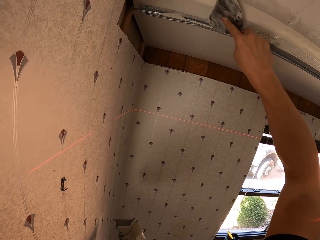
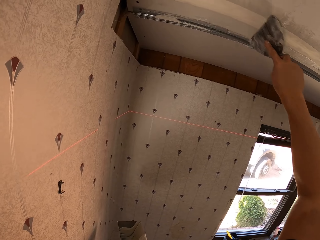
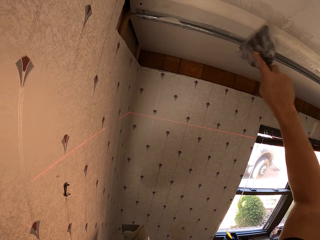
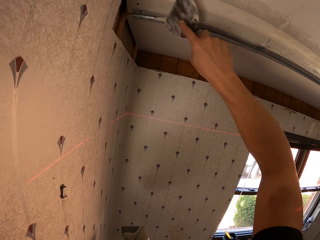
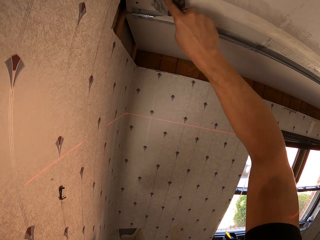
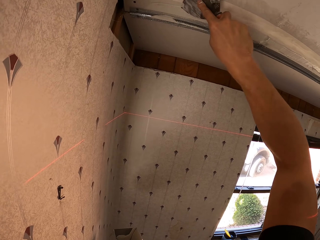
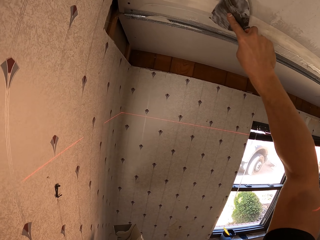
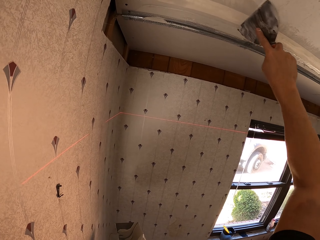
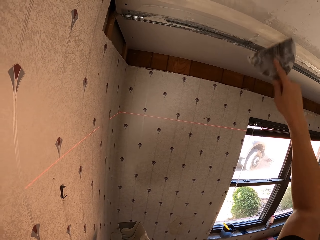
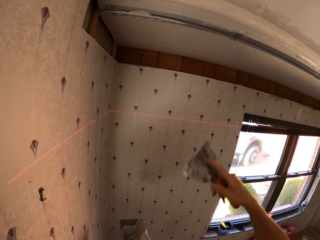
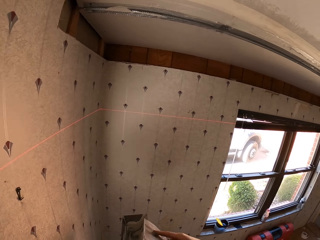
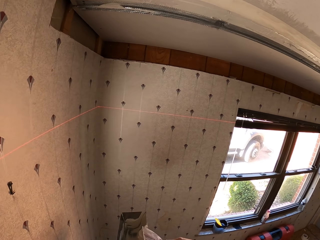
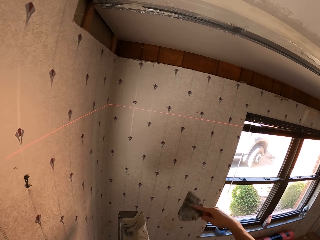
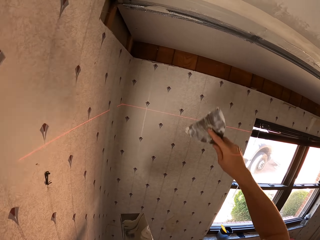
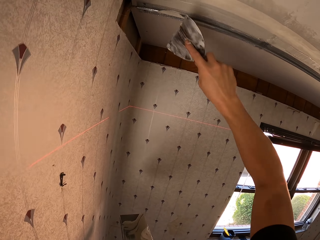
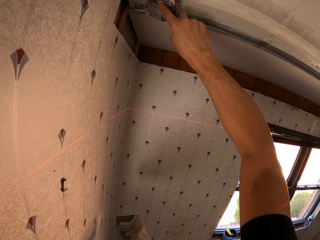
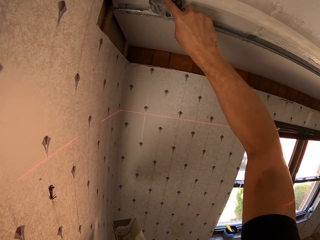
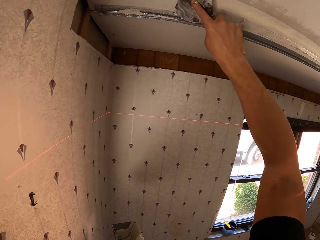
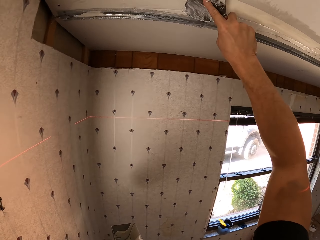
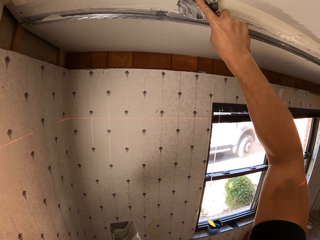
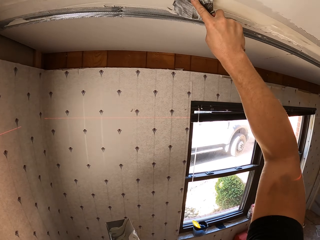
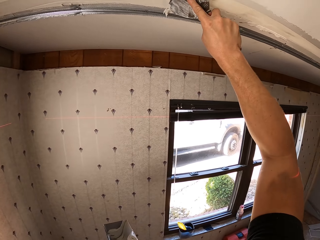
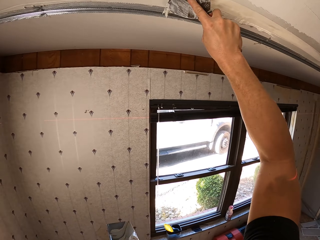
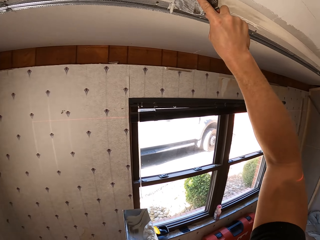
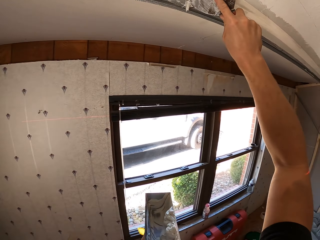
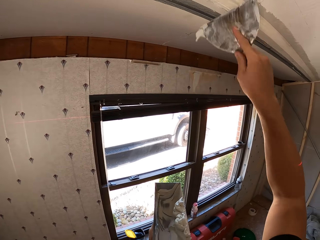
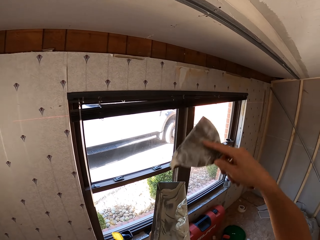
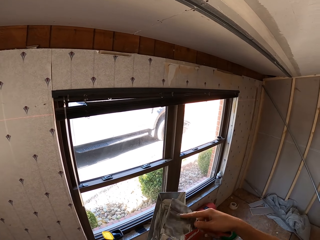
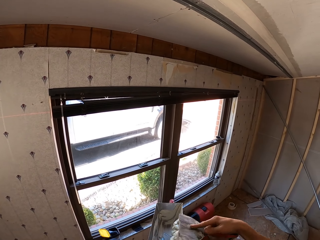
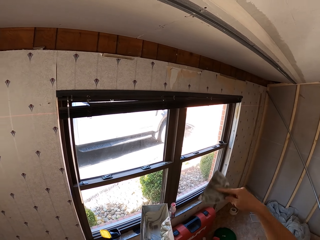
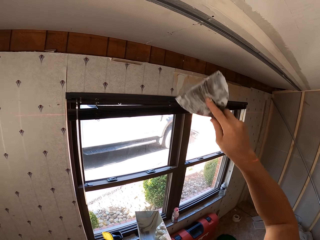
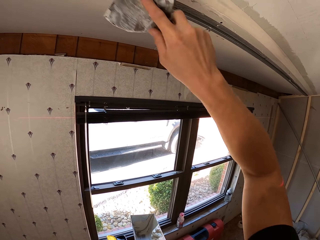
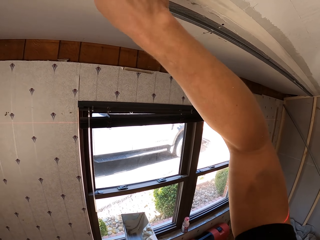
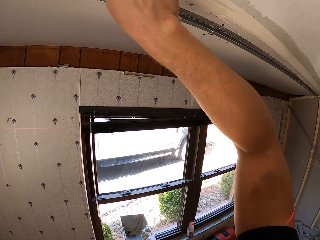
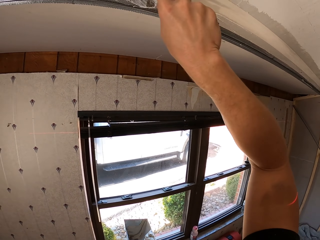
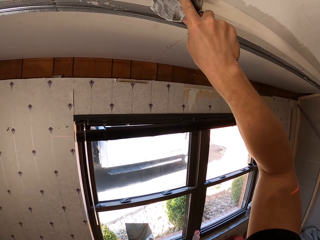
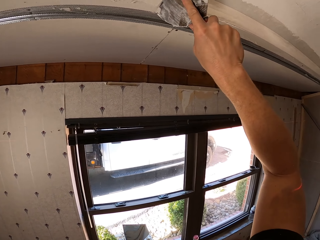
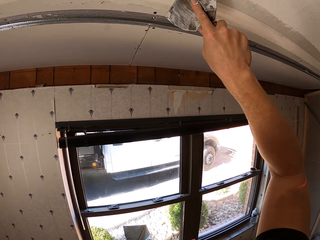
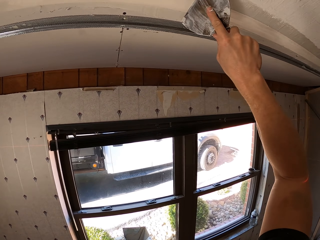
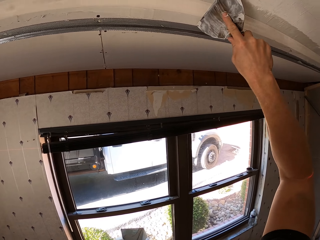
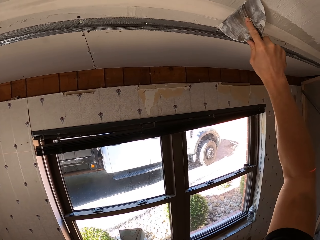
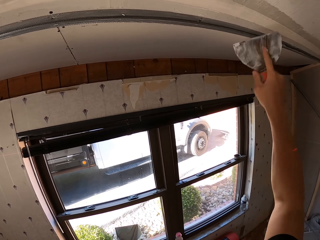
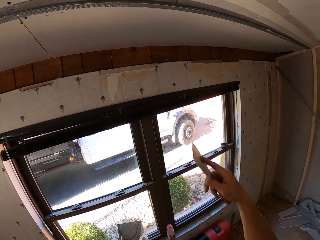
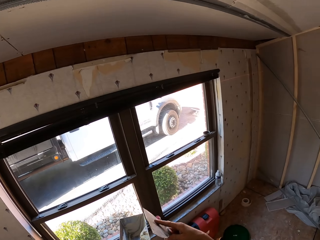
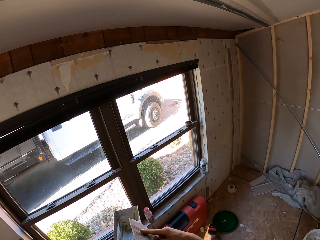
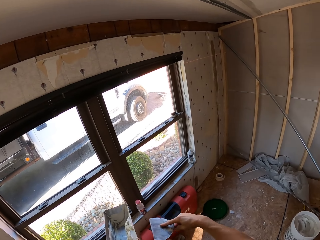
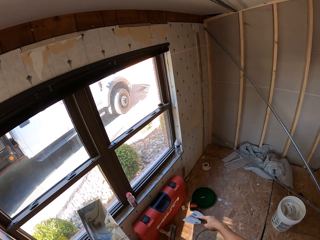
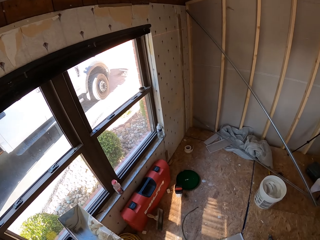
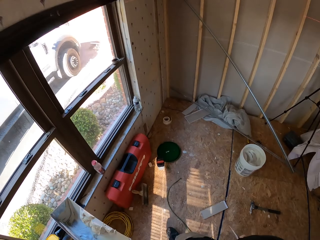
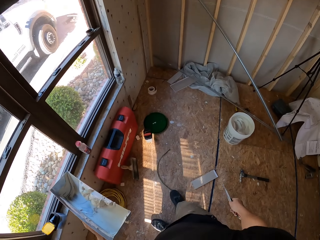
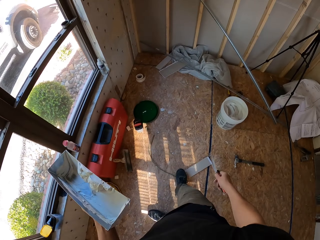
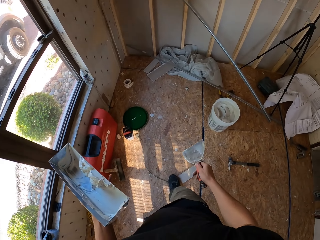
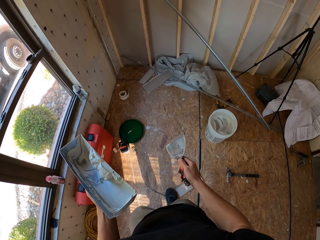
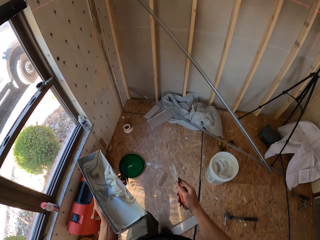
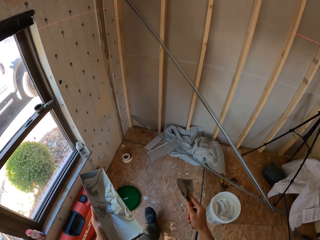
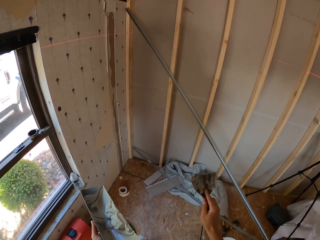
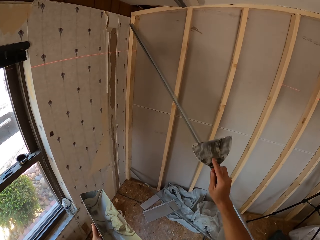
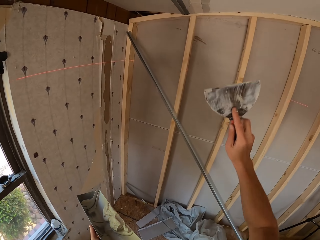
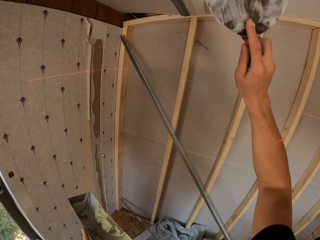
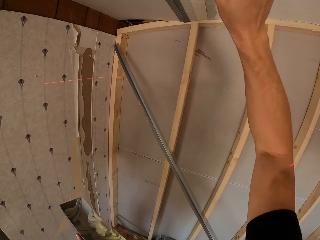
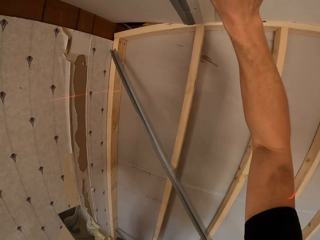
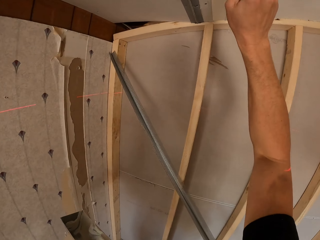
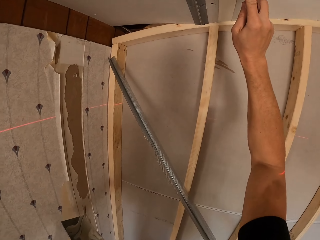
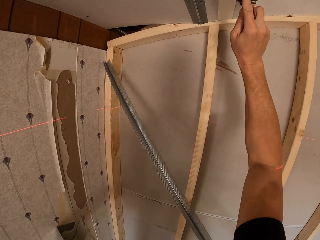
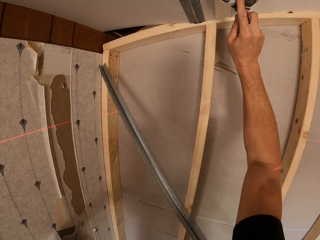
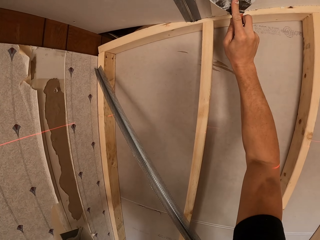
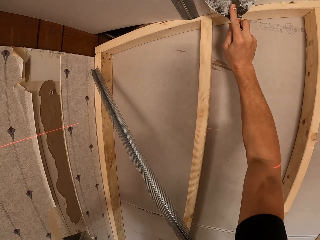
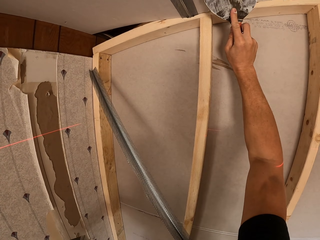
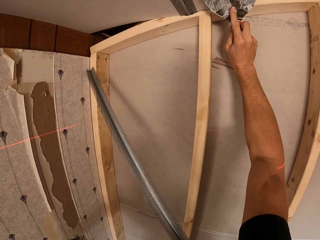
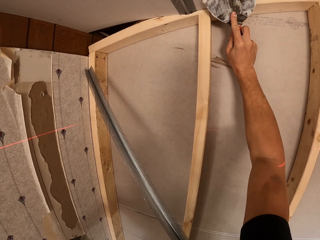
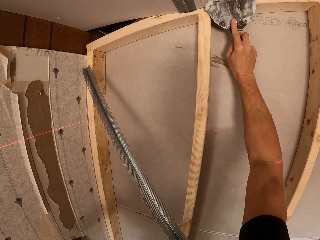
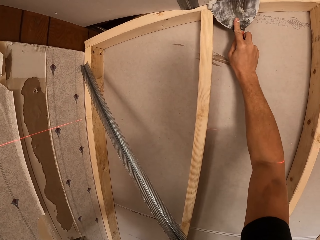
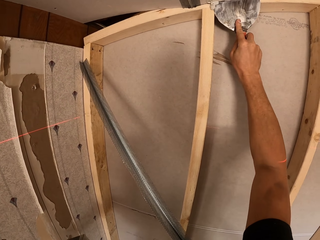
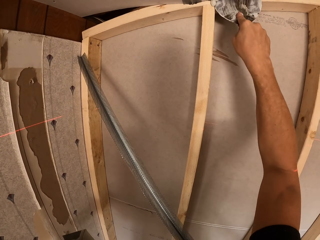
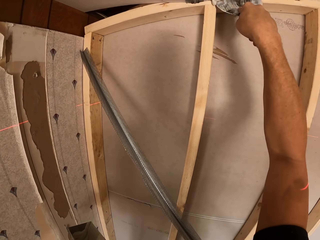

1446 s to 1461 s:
The camera wearer sticks sellotape on the slab with the scraper. They remove excess paint from the ceiling. They scrape paint from the scraper on the paint container. They remove excess paint from the ceiling. They stick sellotape on the slab with the scraper. They scrape paint from the scraper on the paint container. They remove excess paint from the ceiling. They stick sellotape on the slab with the scraper. They remove excess paint from the ceiling again. They scrape paint from the scraper on the paint container. They carry the paint container and the scraper on the floor. They walk around the room. They remove excess paint from the ceiling. They stick sellotape on the slab with the scraper.

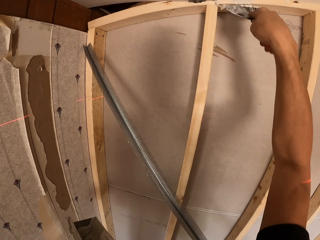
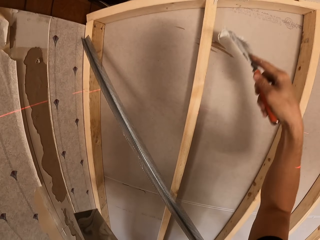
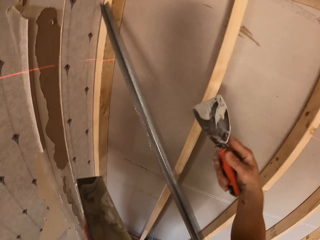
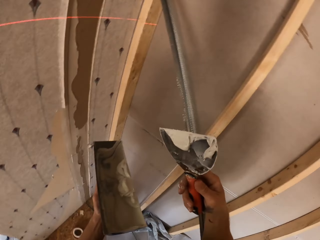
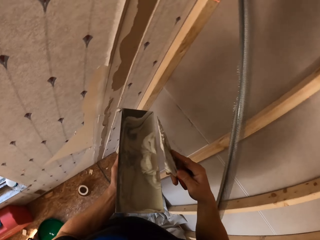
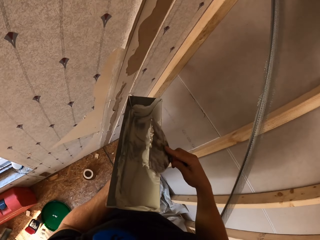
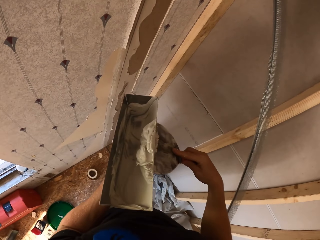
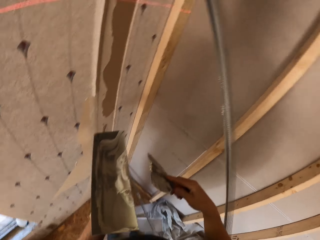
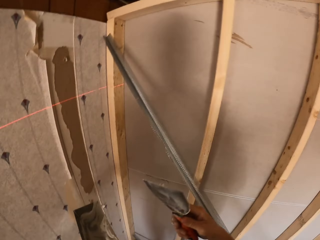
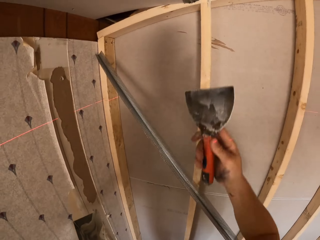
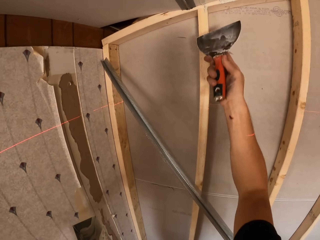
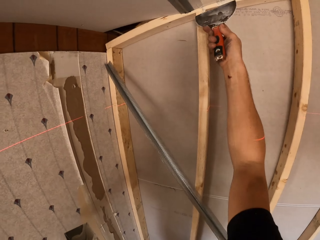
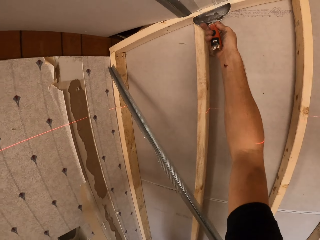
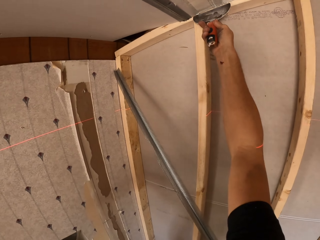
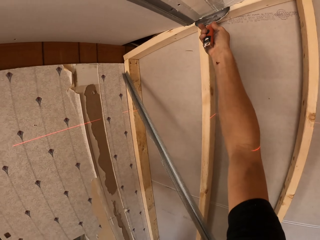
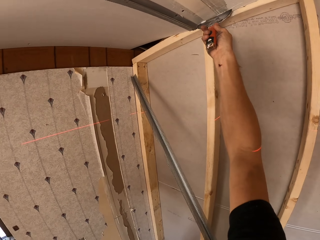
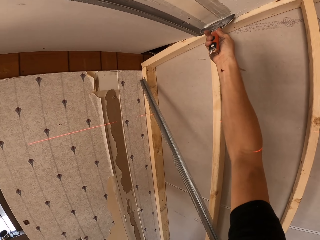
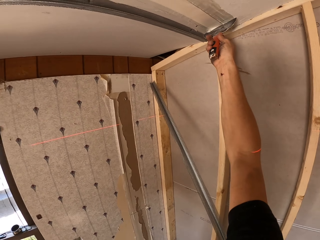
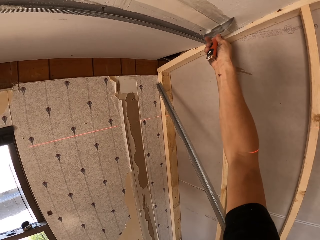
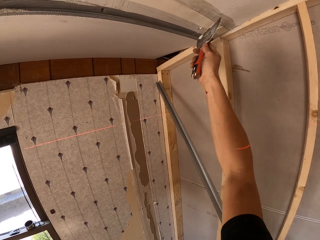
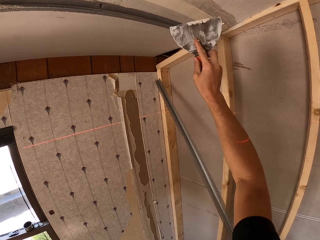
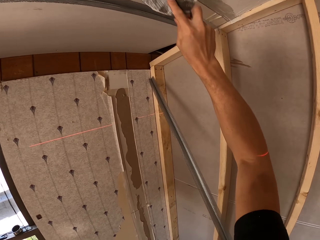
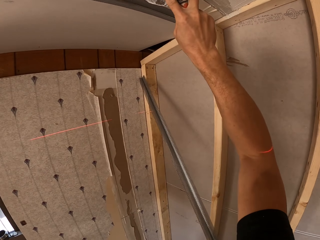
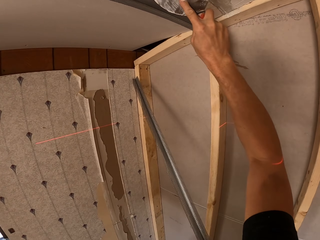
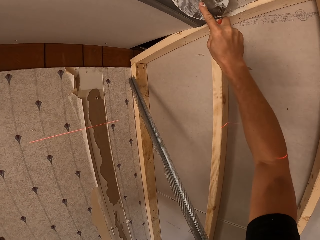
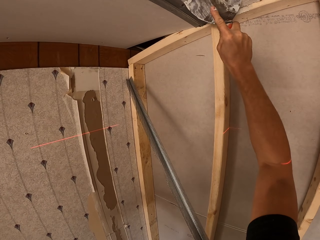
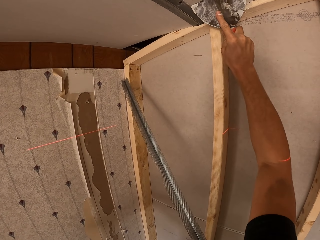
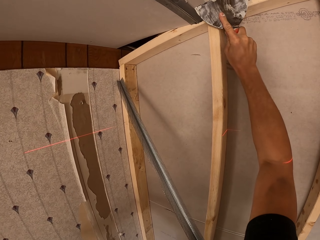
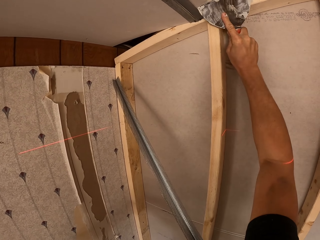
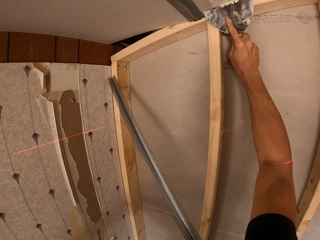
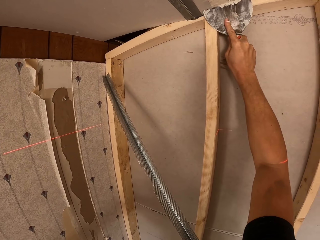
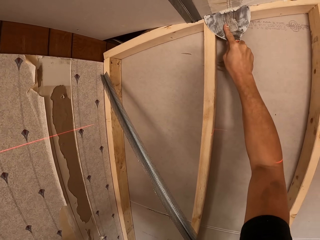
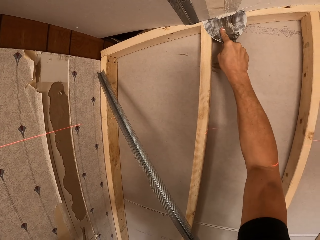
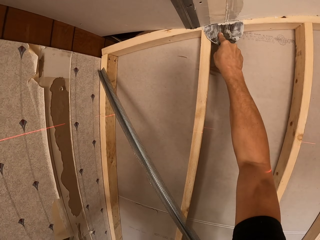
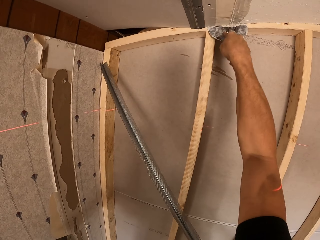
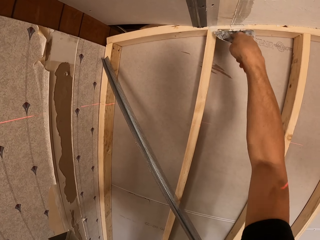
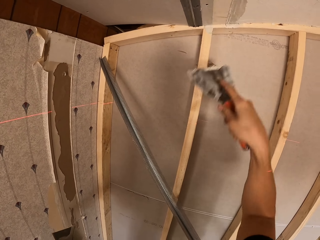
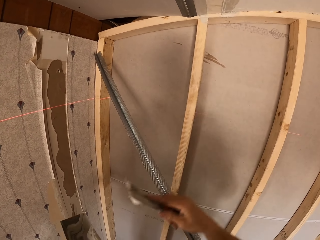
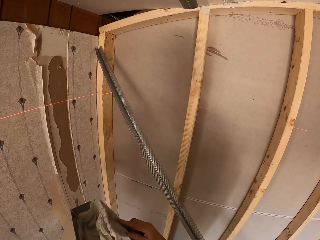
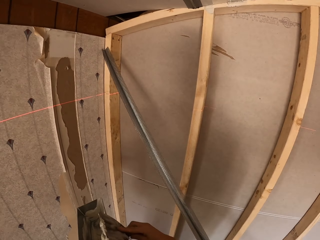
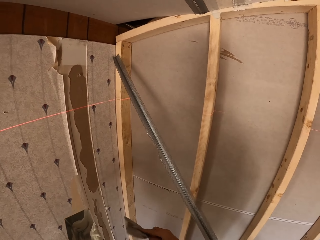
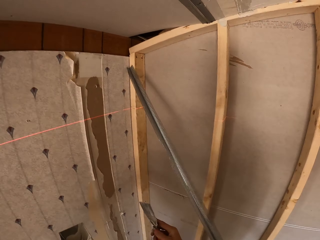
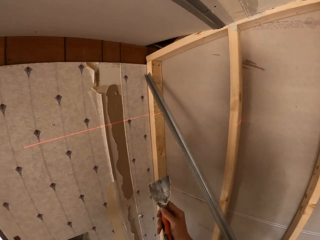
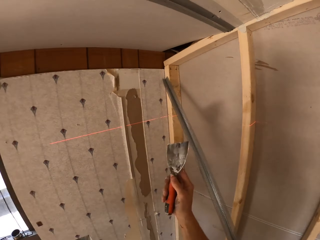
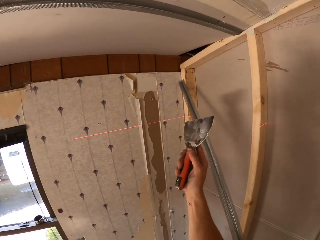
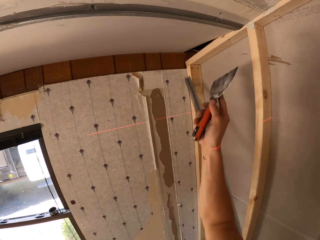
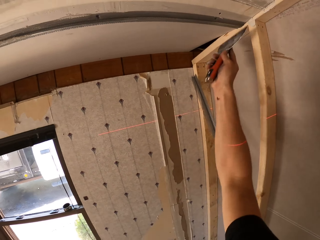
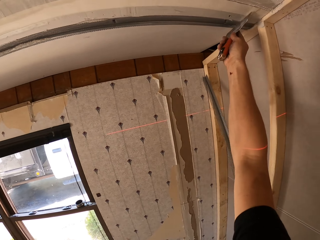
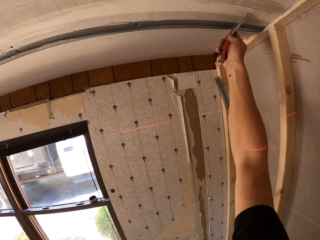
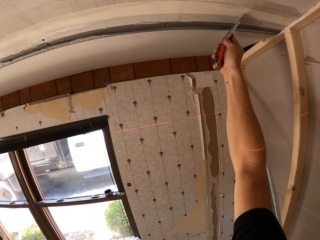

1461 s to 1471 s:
The camera wearer scrapes paint from the scraper on the paint container. They scrape excess paint from the sellotape on the slab with the scraper. They scrape paint from the scraper on the paint container.
